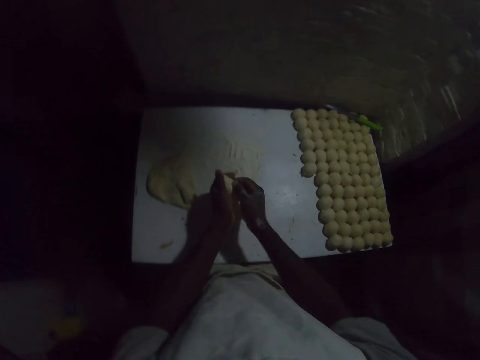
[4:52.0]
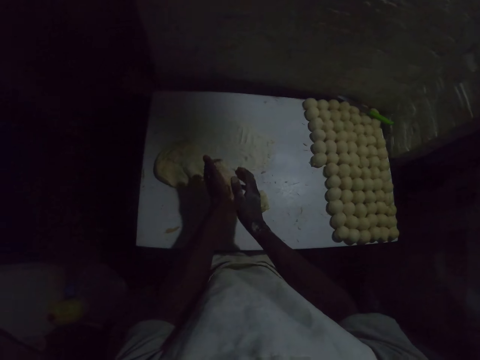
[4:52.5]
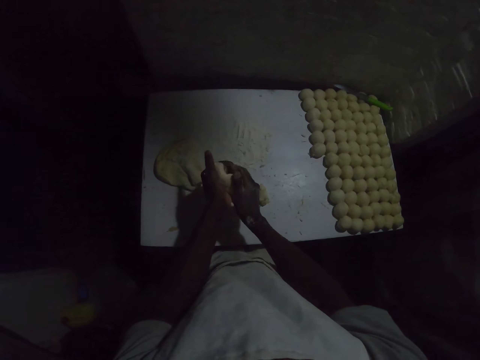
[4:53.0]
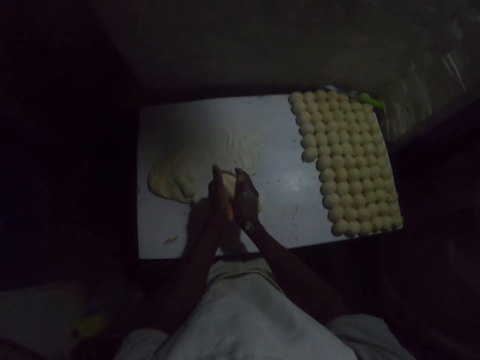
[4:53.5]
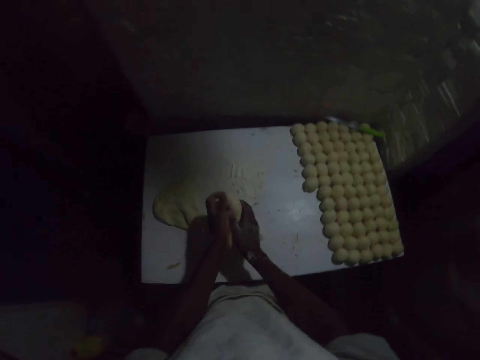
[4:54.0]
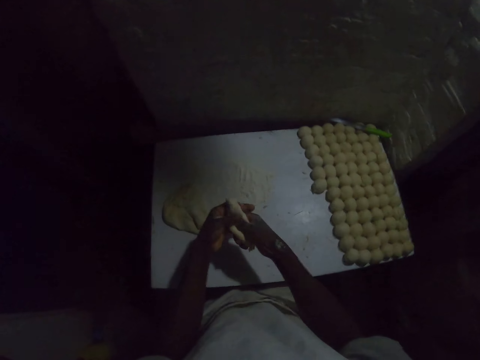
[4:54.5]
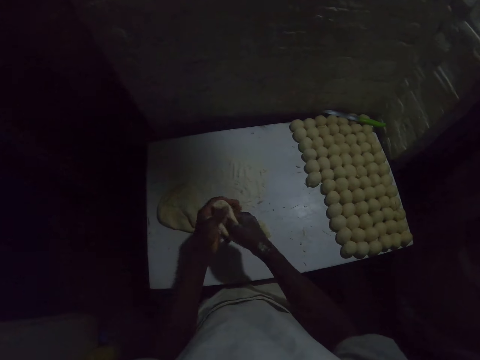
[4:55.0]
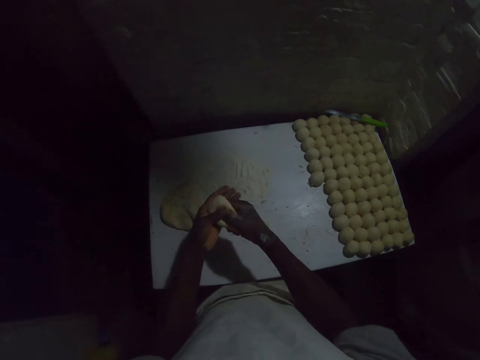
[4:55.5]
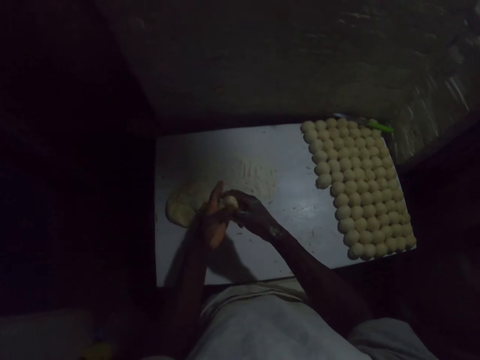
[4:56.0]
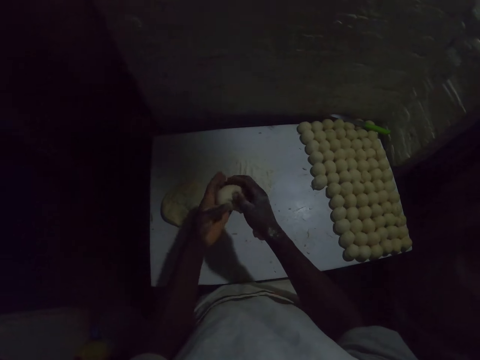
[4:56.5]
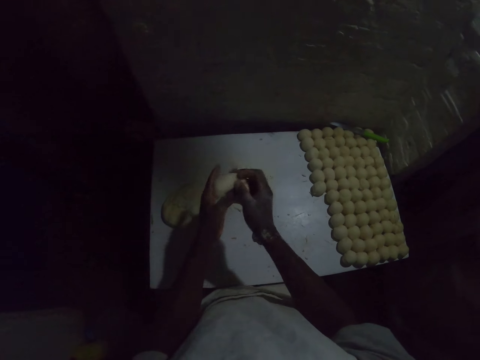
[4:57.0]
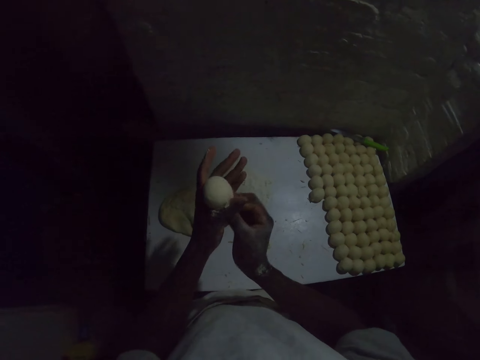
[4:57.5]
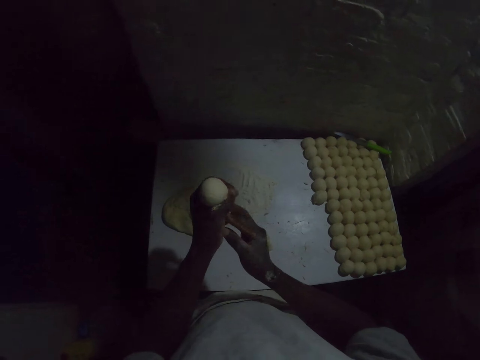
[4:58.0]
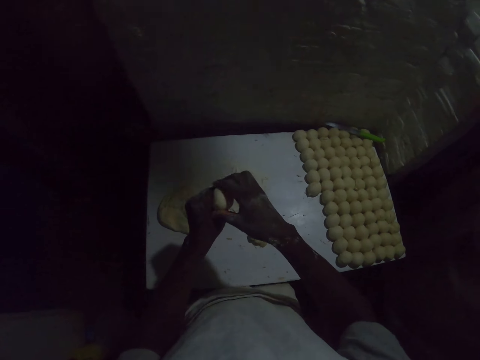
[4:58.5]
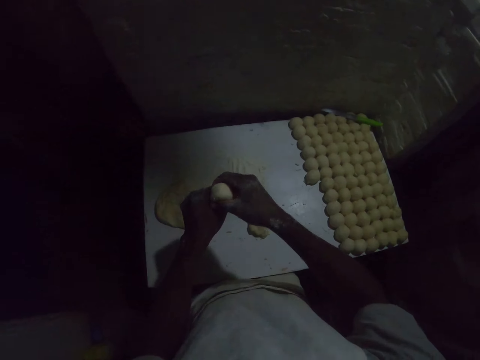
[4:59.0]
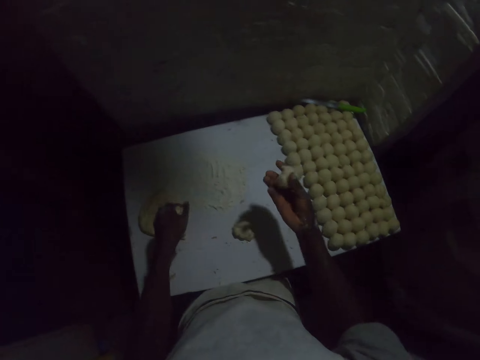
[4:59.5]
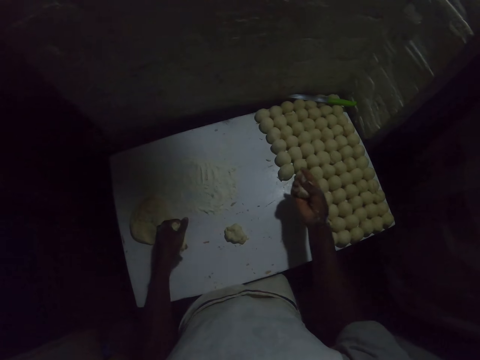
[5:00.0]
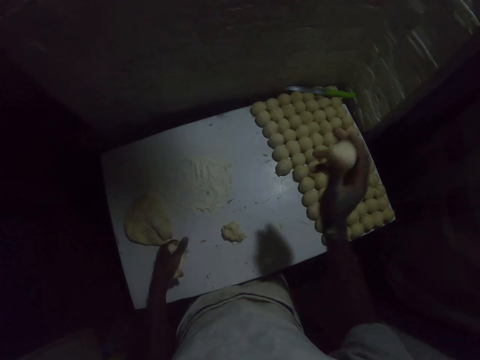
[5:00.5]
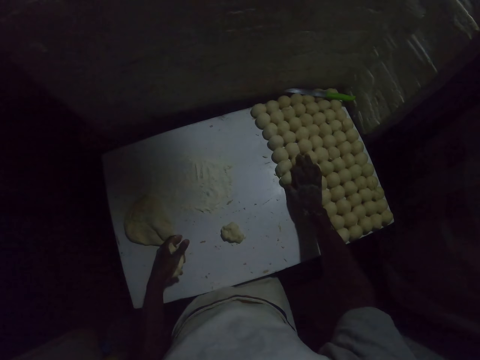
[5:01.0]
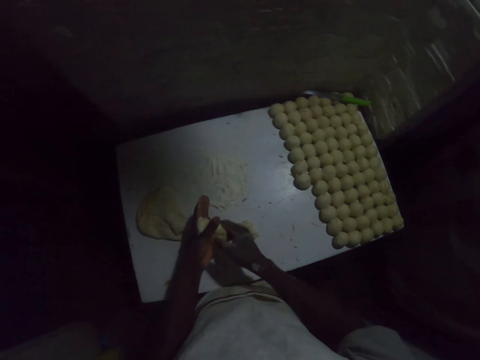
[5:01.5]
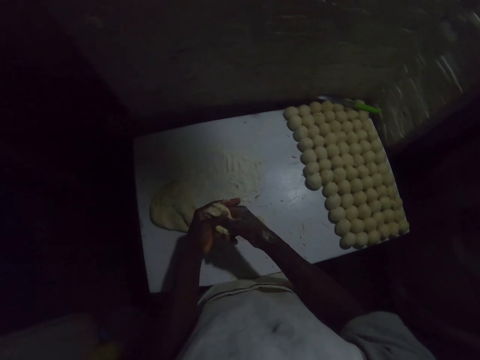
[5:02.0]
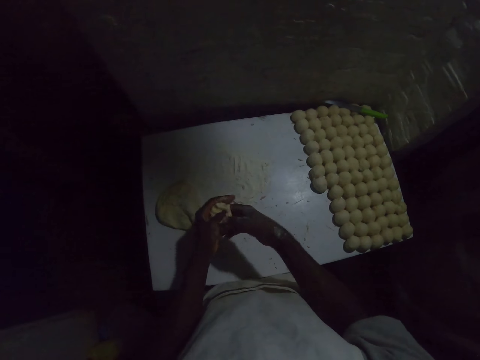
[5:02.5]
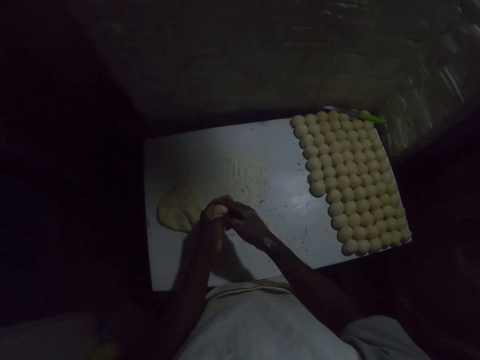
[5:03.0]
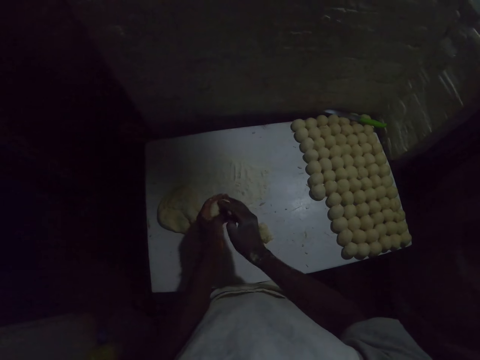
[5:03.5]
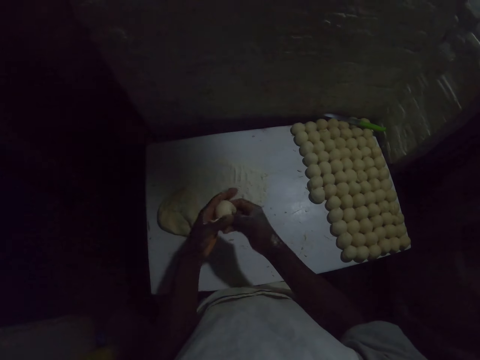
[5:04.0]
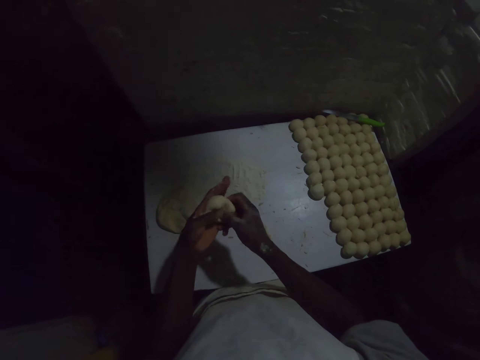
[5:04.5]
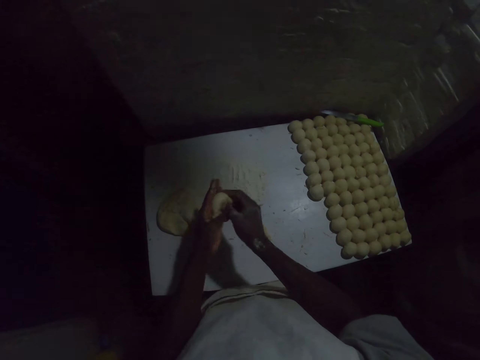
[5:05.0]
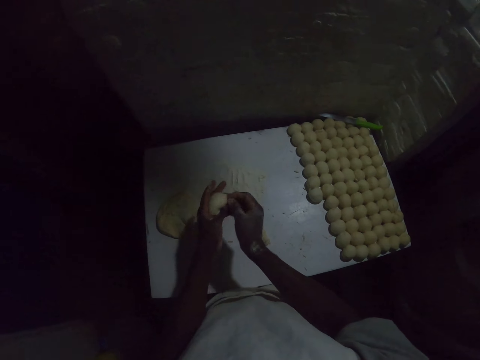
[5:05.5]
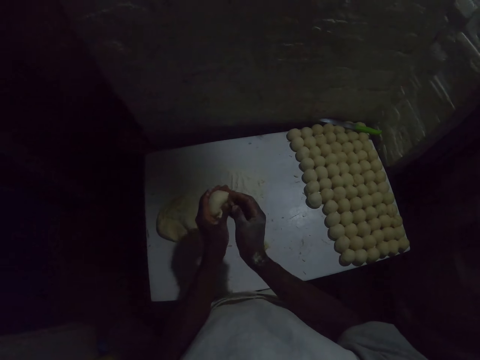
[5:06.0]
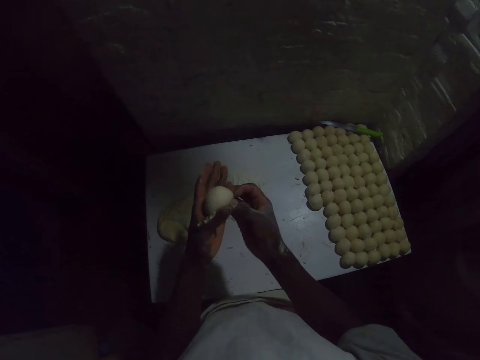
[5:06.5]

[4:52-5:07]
The camera wearer picks up the dough. They deform the dough. They make a round shape with the dough. They cut the round dough. They put the round dough on the table. They prepare the dough. They deform the dough. They make a round shape with the dough.

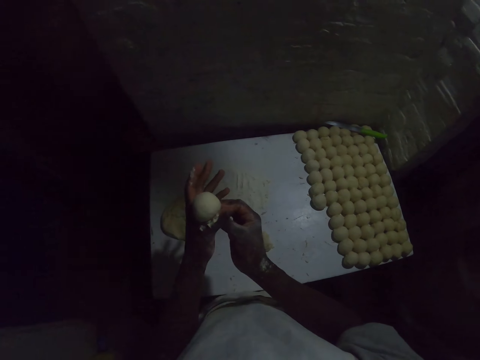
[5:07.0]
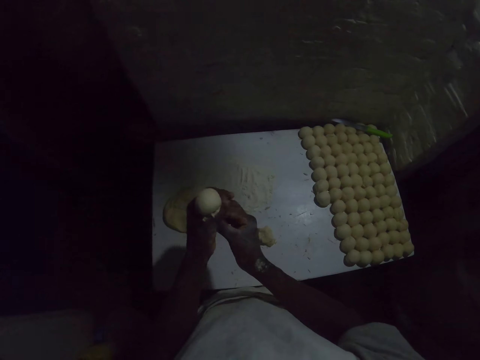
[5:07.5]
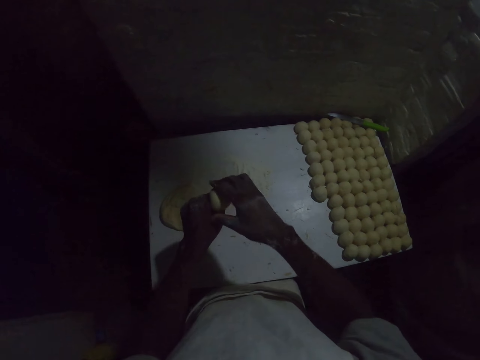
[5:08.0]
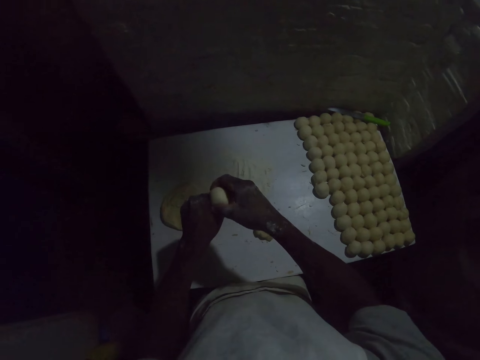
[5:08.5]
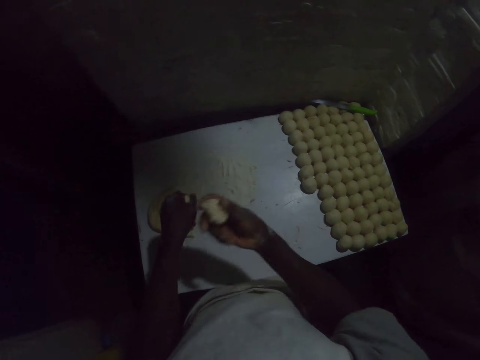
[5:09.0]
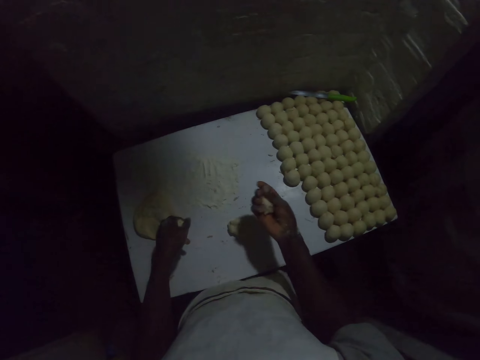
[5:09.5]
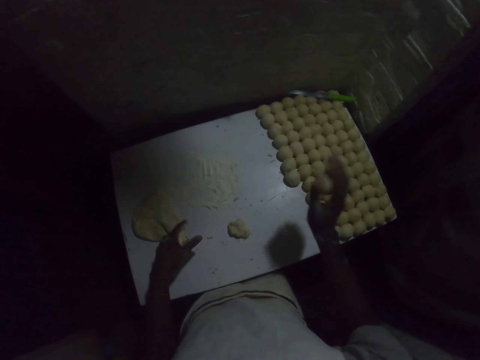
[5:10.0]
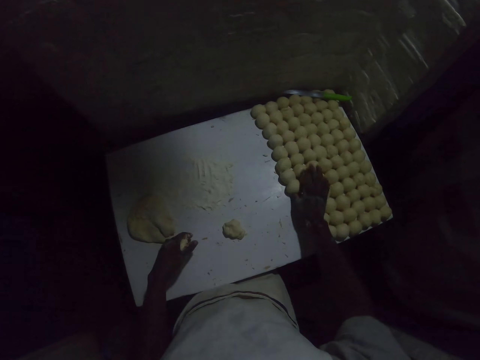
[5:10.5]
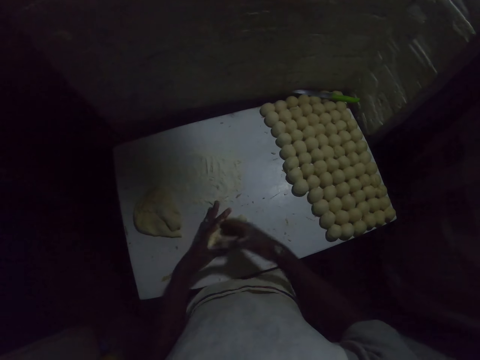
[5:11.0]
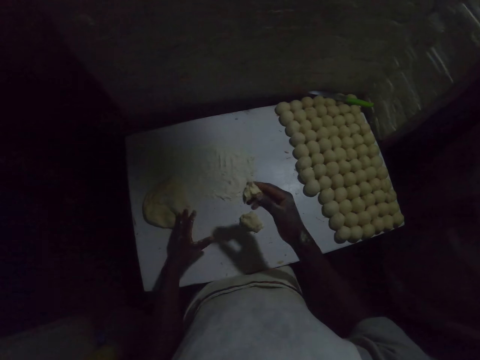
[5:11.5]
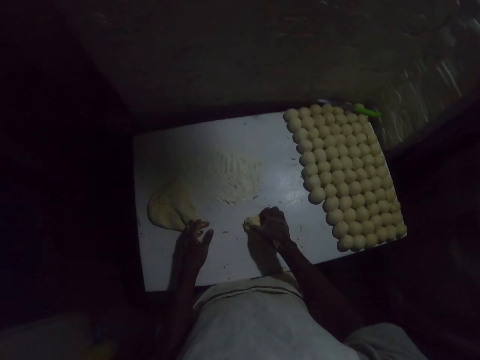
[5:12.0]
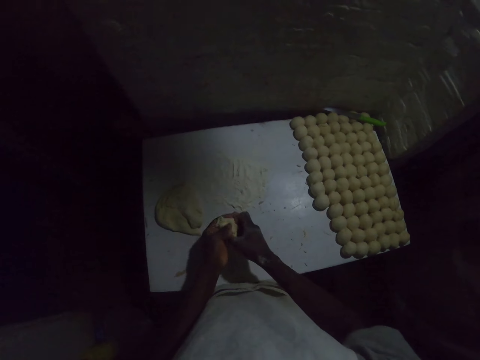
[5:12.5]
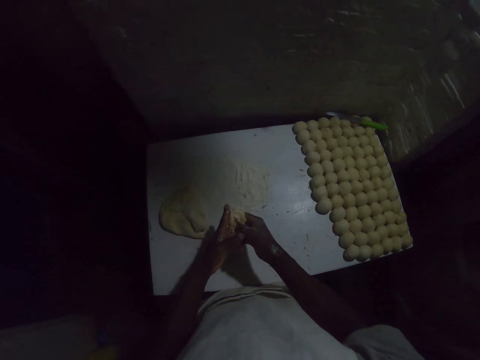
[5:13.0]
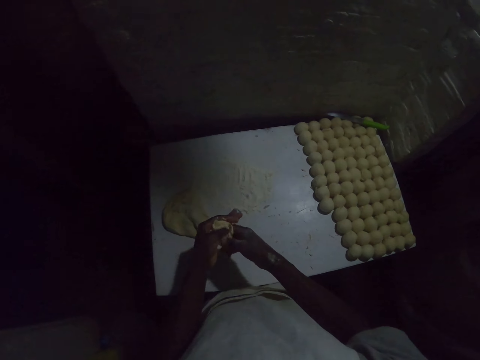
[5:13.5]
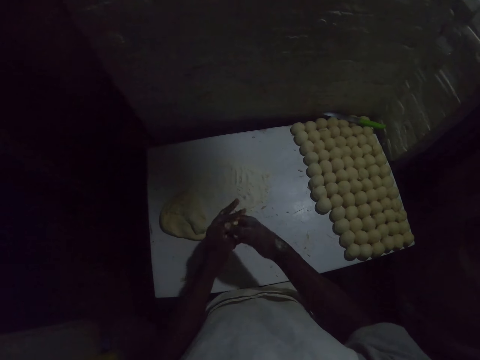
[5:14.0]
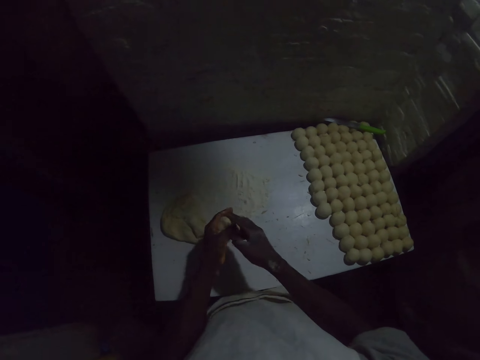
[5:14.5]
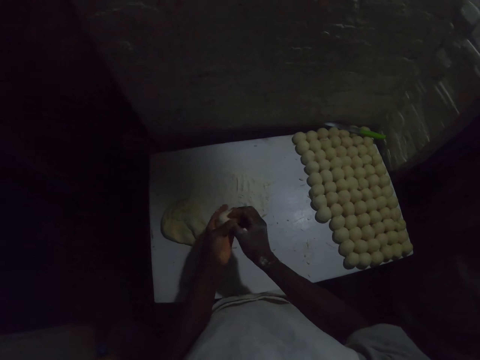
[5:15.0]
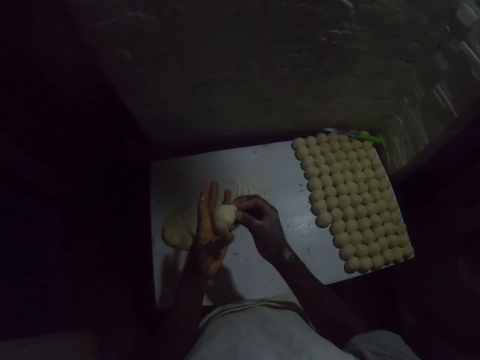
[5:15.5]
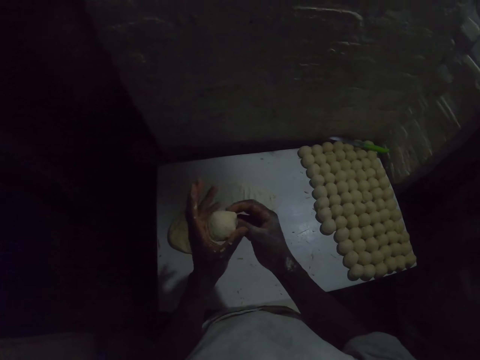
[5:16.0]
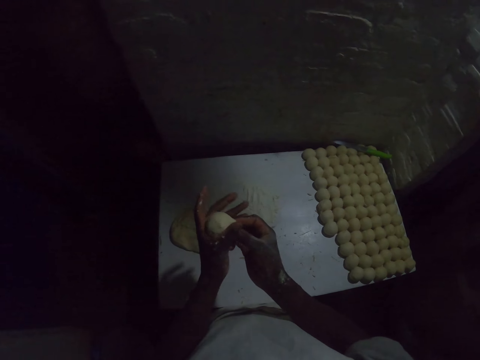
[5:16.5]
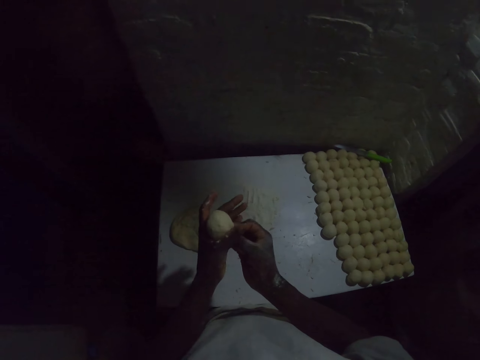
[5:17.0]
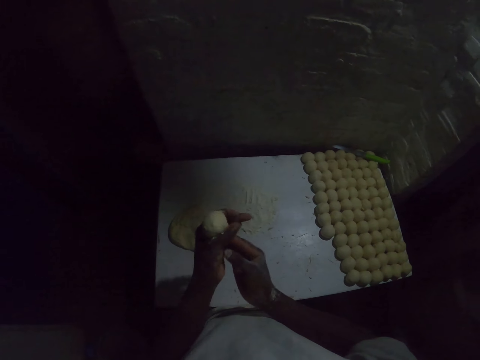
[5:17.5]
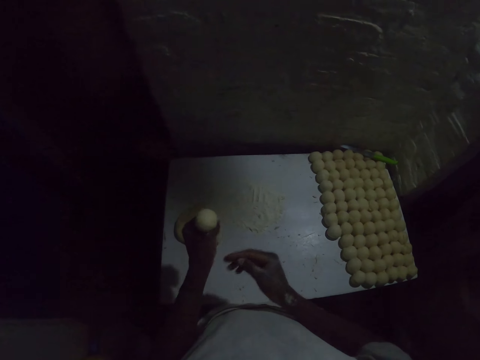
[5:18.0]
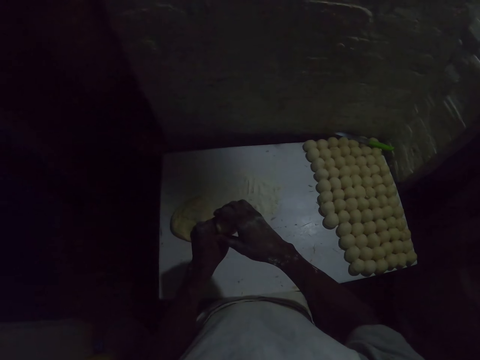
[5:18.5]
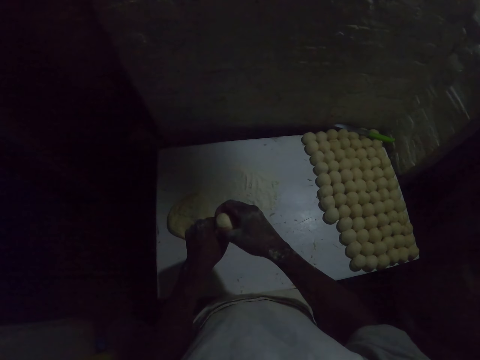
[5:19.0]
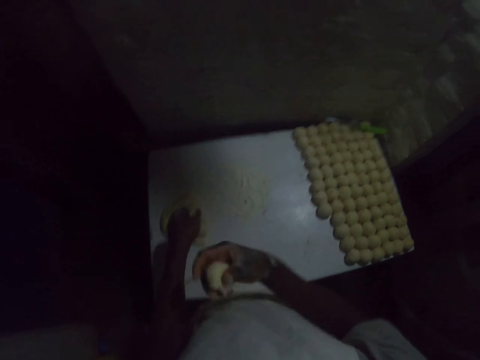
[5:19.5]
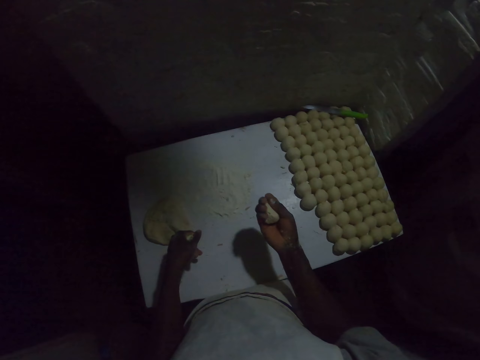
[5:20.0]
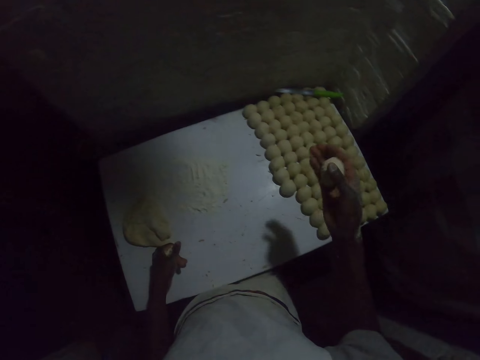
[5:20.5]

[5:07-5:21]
The camera wearer cuts the round dough. They put the round dough on the table. They put the dough together. They prepare the dough. They deform the dough. They make a round shape with the dough. They cut the round dough.
